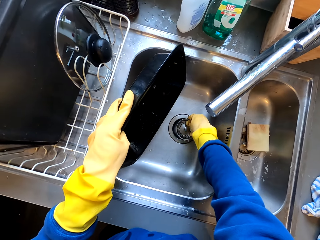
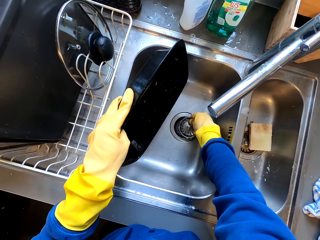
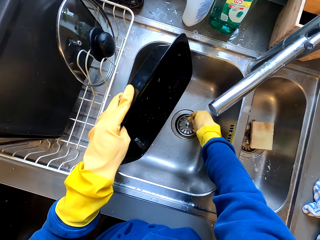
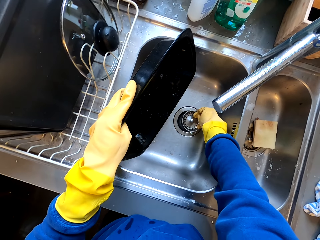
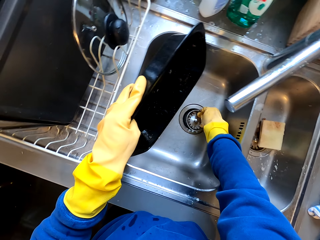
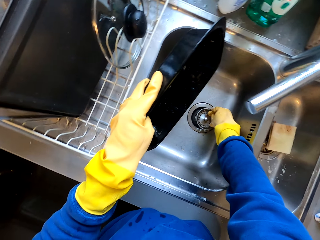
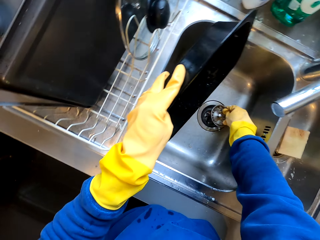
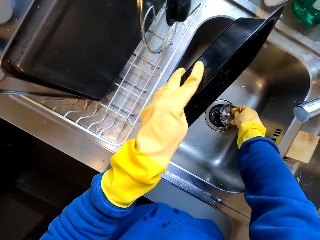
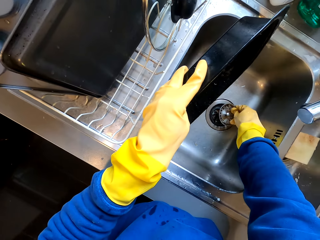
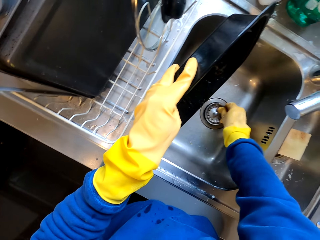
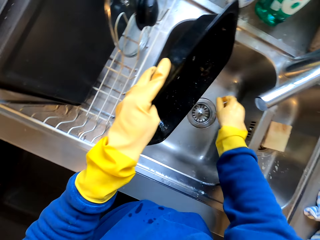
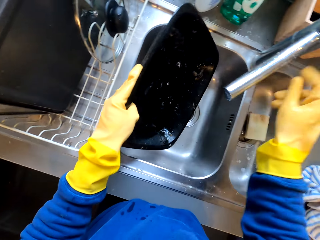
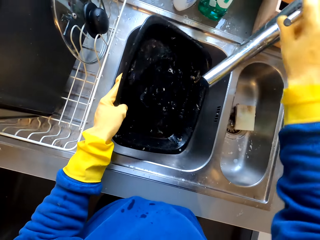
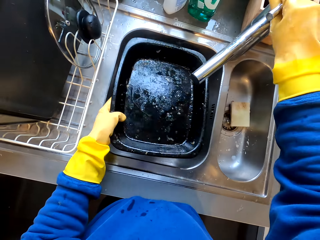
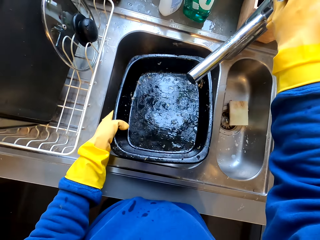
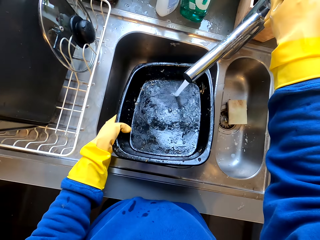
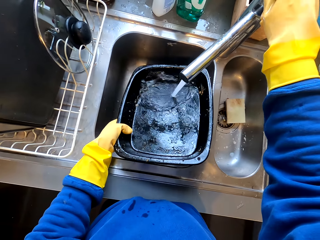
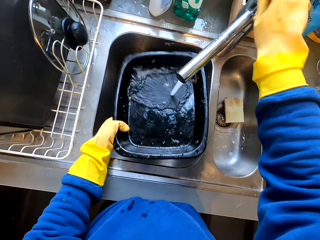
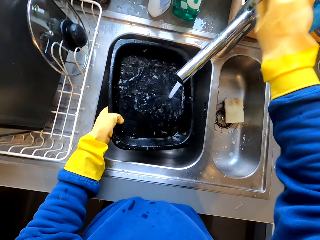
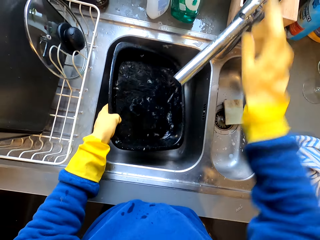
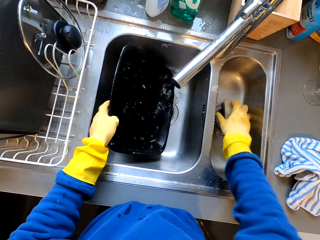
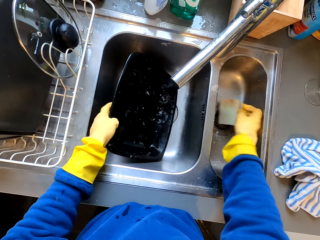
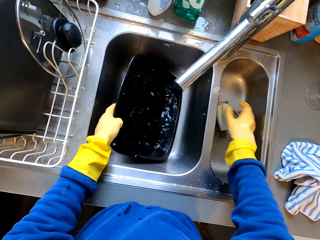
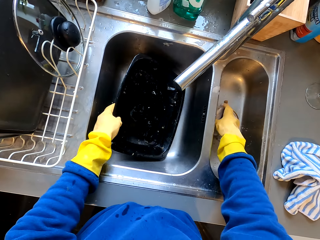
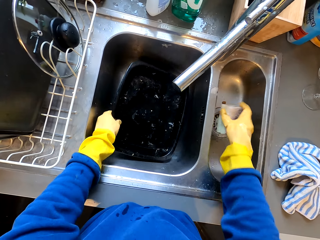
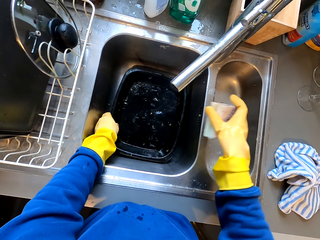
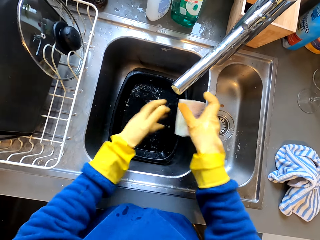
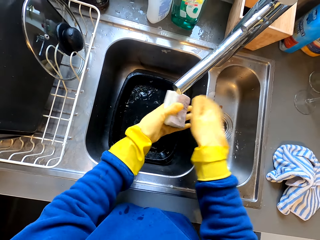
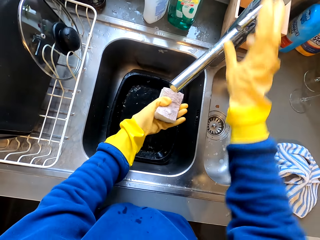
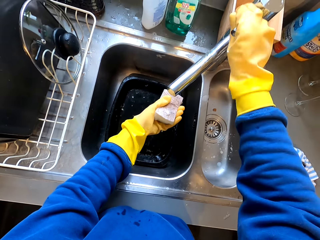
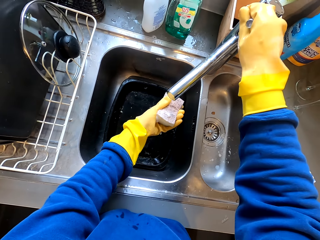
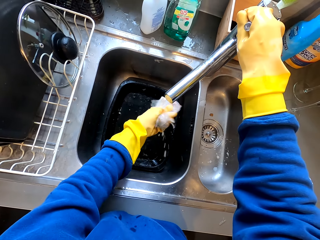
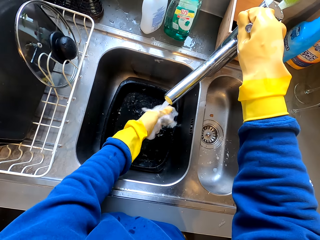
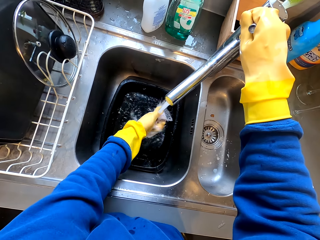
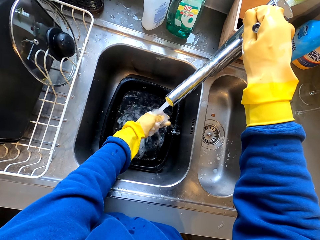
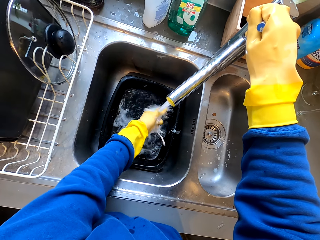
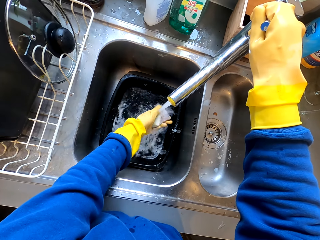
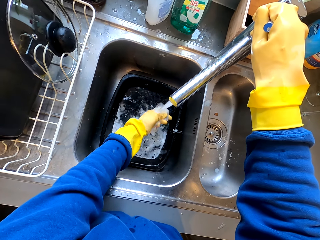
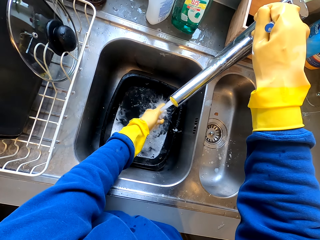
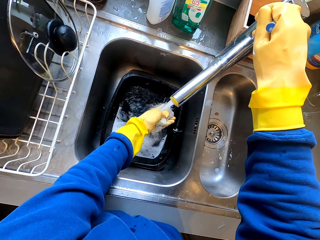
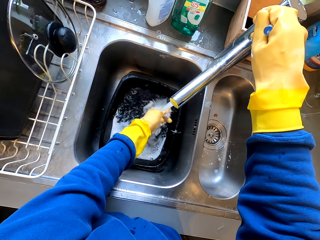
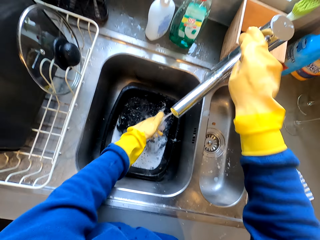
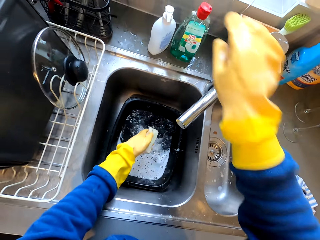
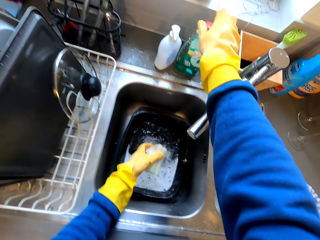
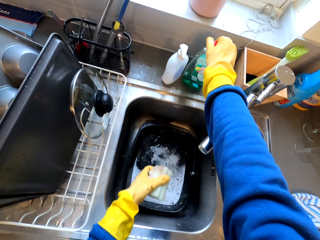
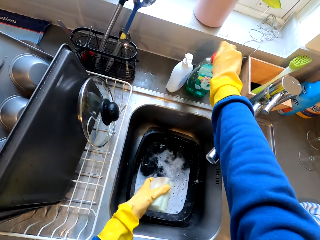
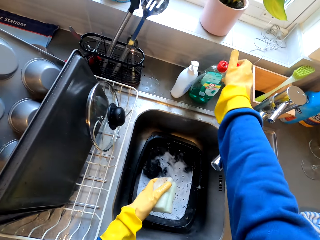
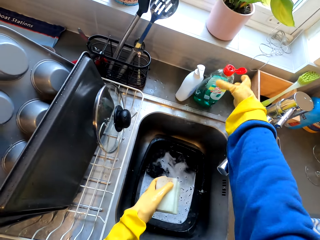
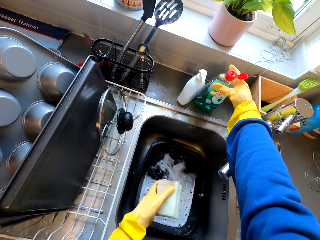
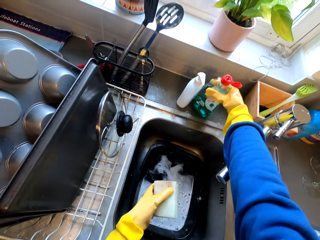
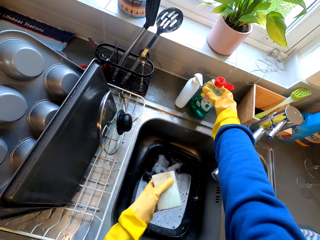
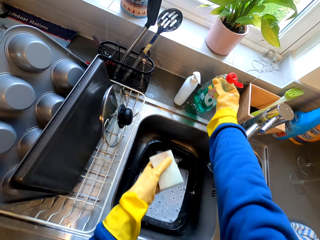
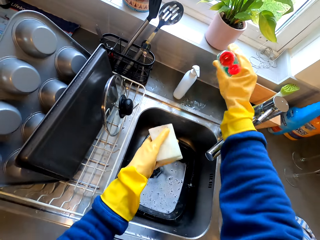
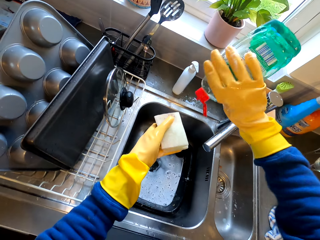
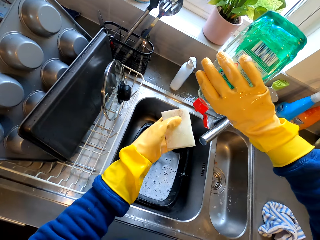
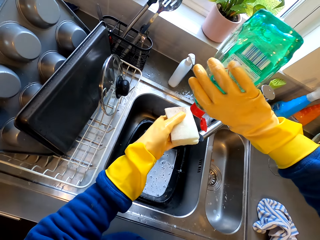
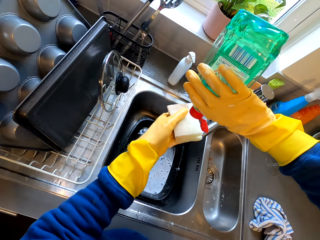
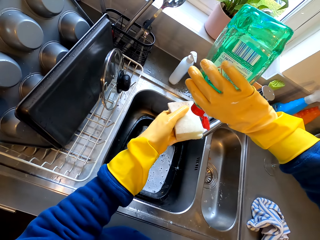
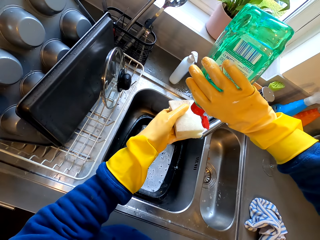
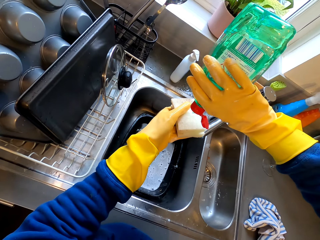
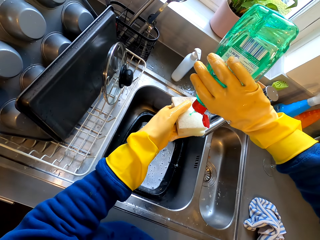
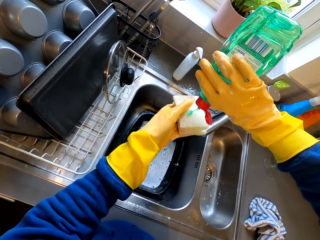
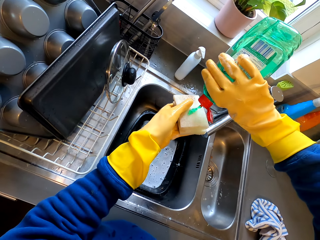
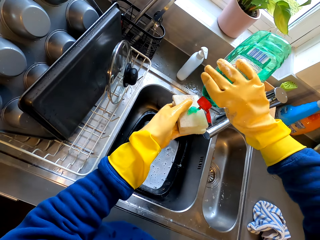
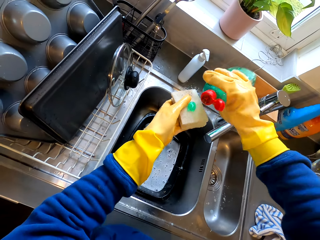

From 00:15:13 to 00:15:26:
The camera wearer puts the strainer in the sink. They pick up the tray. They turn on the tap. They rinse the baking tray. They turn off the faucet. They pour water in the sink. They pick up a sponge. They drop the baking tray. They turn on the tap. They rinse the sponge. They turn off the faucet. They open the liquid soap. They pick up the soap. They pour the liquid soap on the sponge.

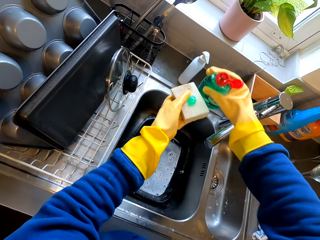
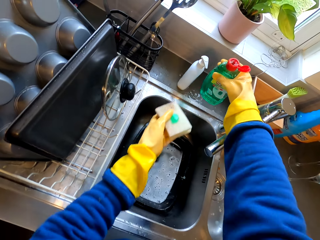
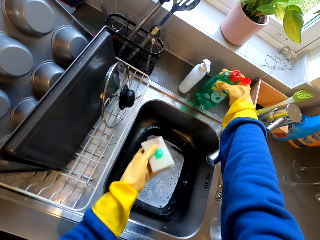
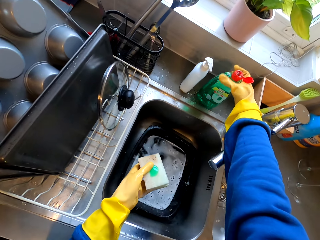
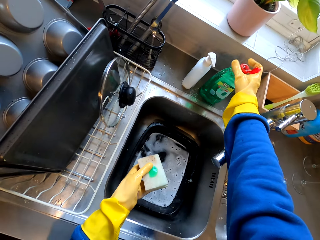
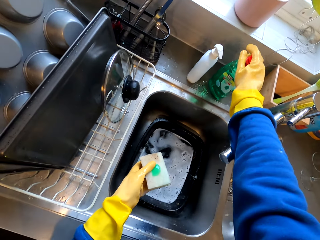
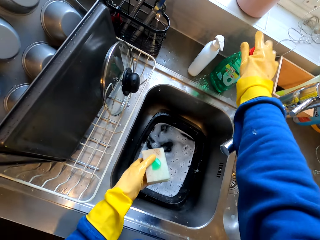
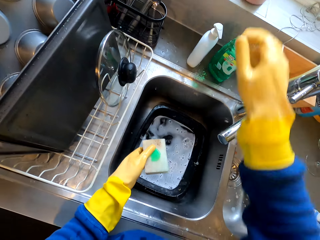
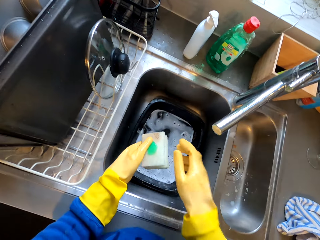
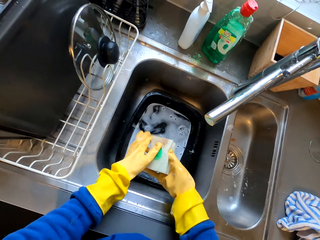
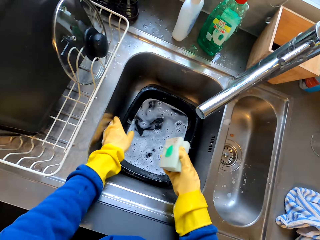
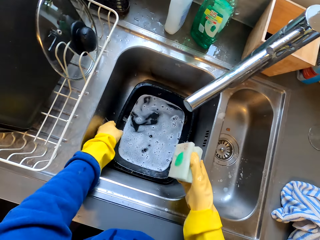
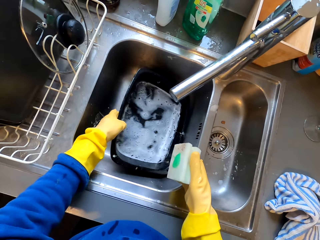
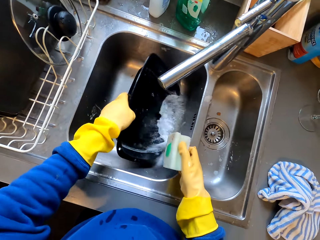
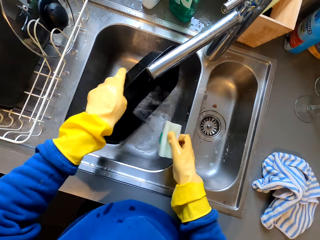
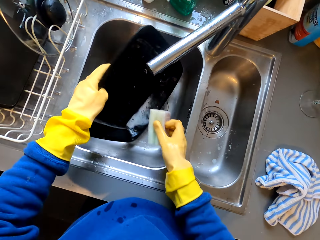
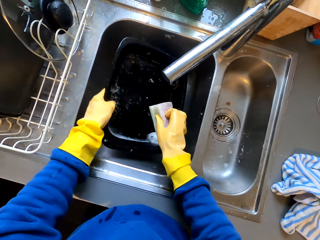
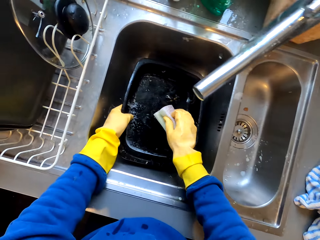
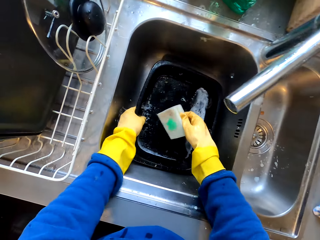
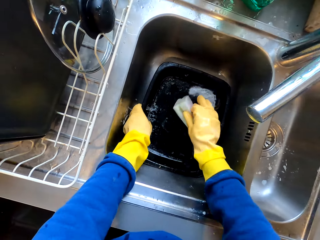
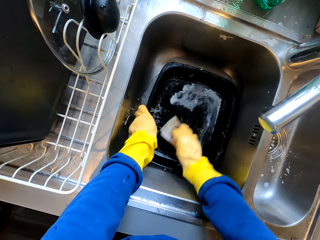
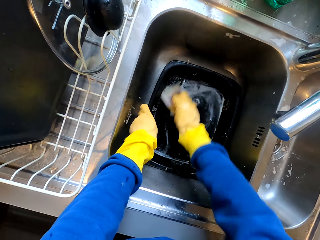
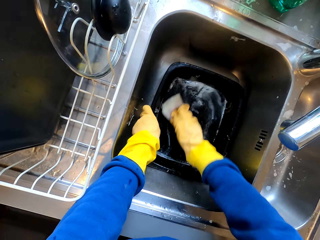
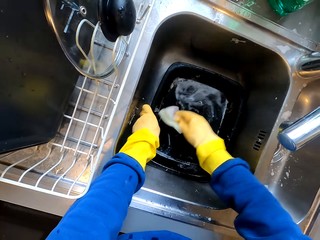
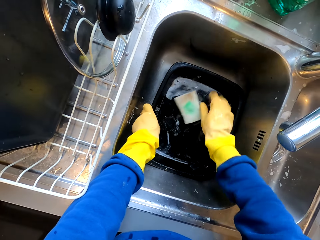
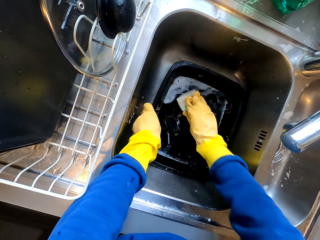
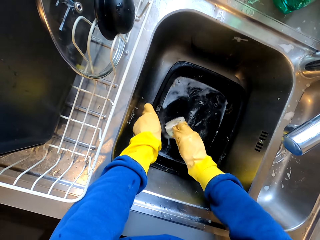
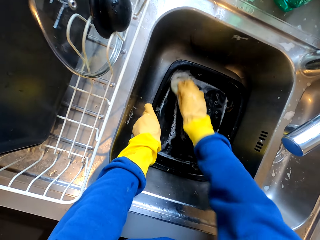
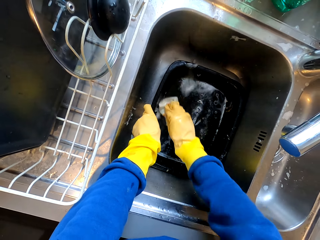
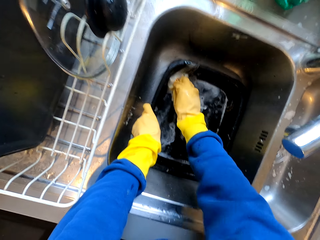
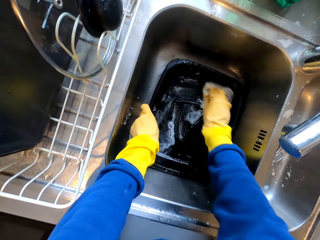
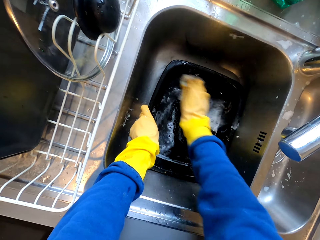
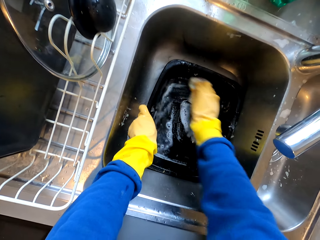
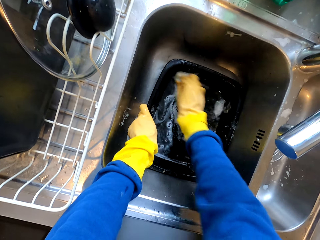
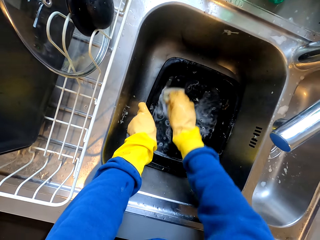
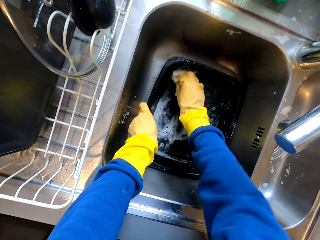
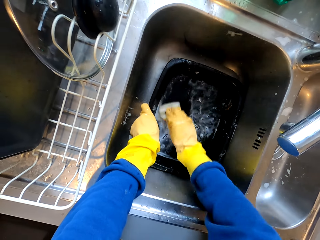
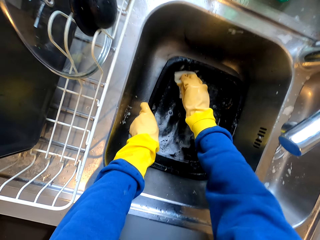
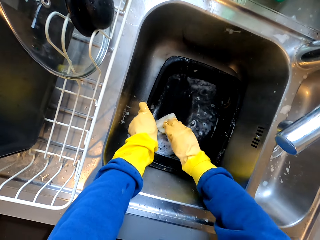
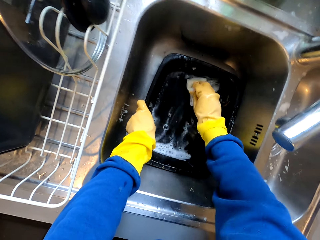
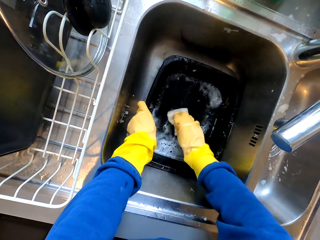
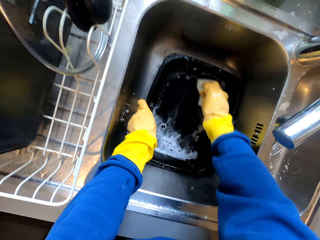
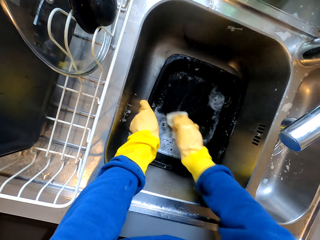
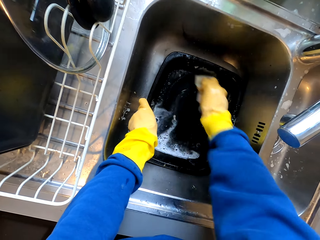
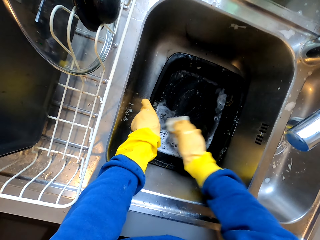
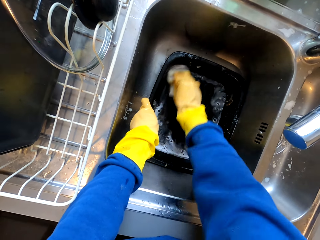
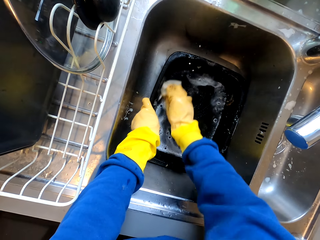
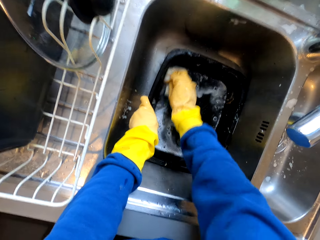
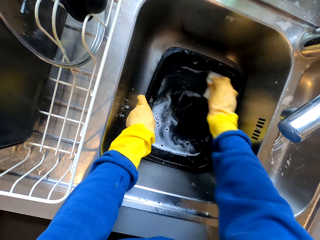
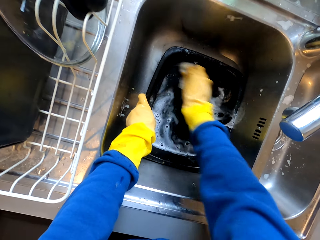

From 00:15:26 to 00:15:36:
The camera wearer puts back the liquid soap. They close the bottle top. They pick up the baking tray. They pour water. They clean the tray.
